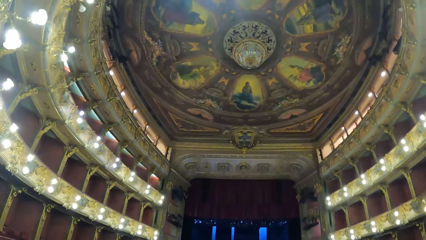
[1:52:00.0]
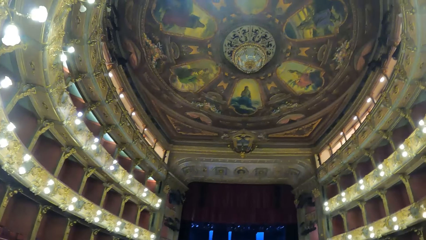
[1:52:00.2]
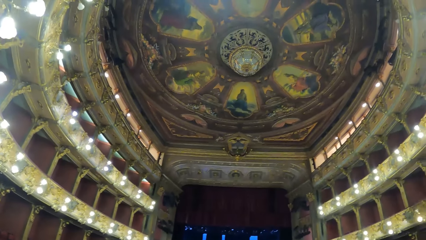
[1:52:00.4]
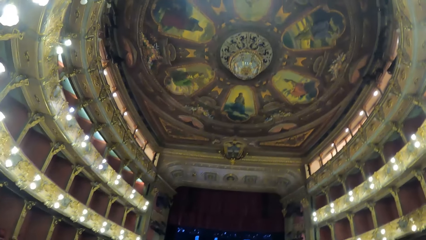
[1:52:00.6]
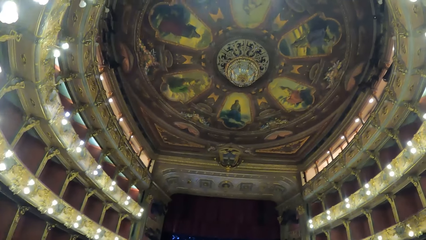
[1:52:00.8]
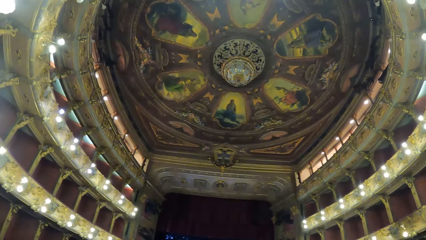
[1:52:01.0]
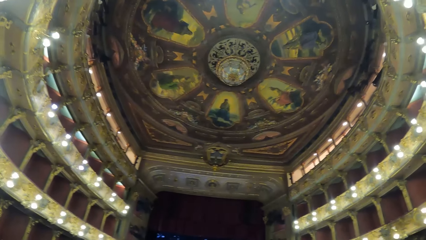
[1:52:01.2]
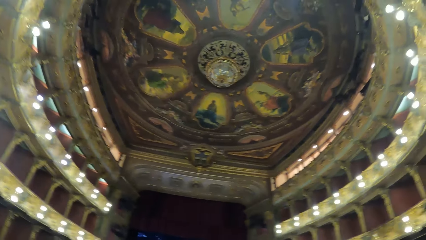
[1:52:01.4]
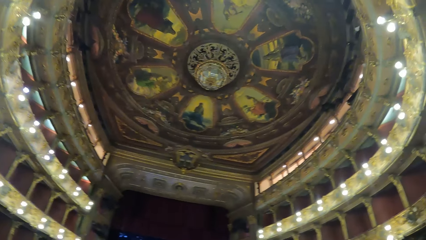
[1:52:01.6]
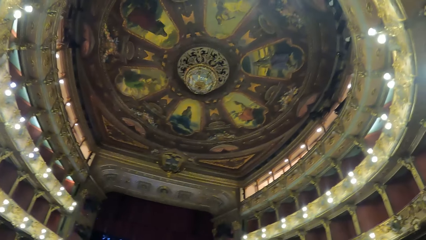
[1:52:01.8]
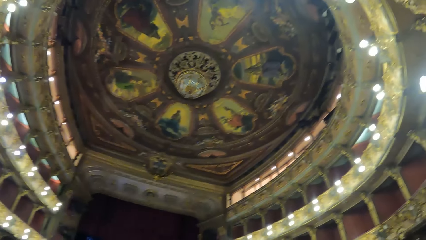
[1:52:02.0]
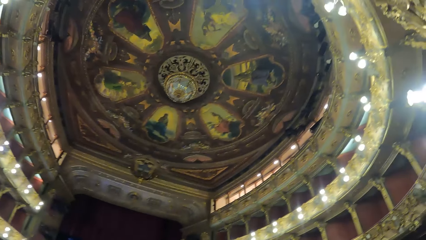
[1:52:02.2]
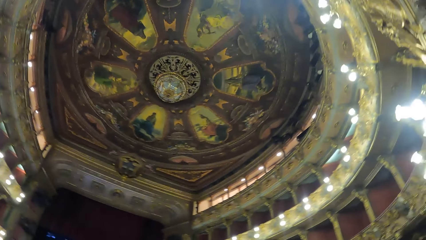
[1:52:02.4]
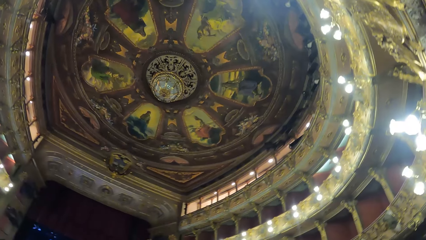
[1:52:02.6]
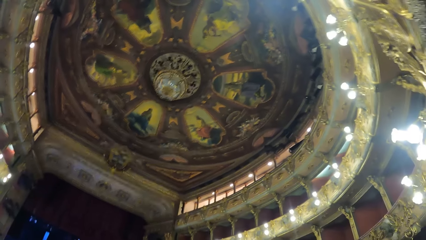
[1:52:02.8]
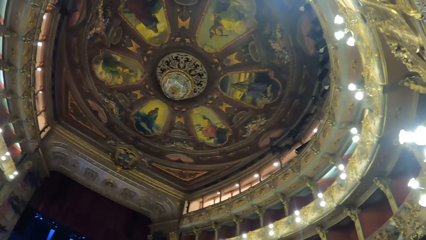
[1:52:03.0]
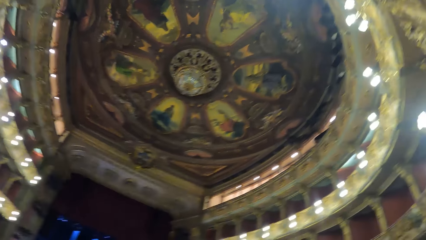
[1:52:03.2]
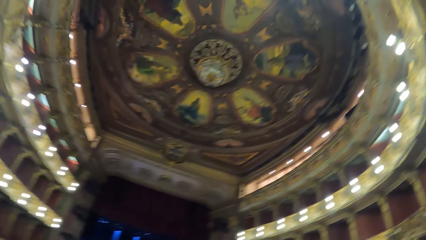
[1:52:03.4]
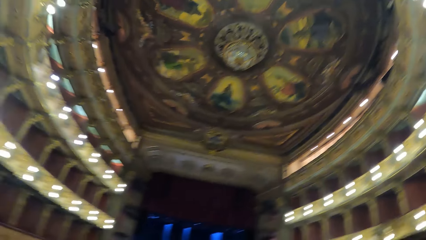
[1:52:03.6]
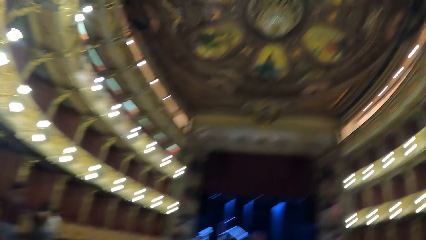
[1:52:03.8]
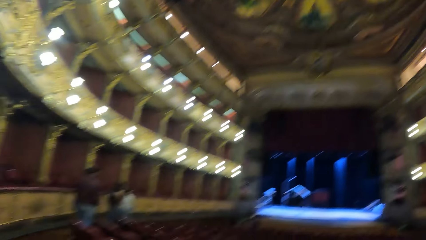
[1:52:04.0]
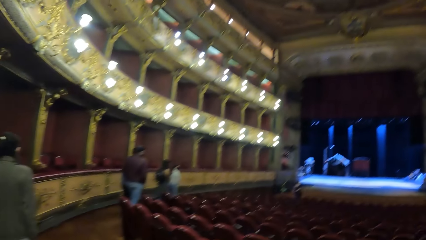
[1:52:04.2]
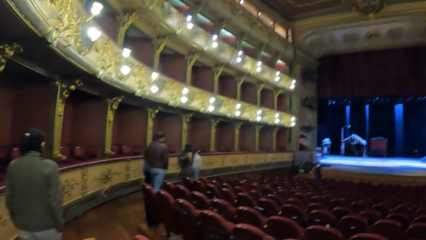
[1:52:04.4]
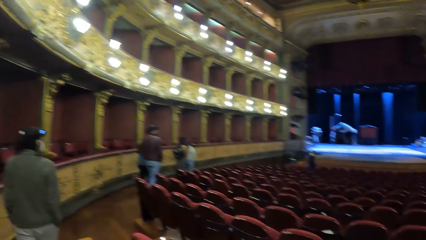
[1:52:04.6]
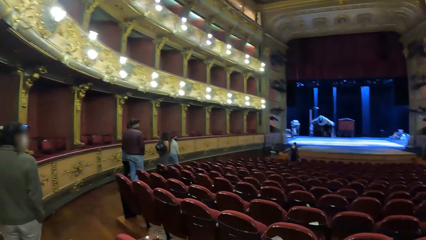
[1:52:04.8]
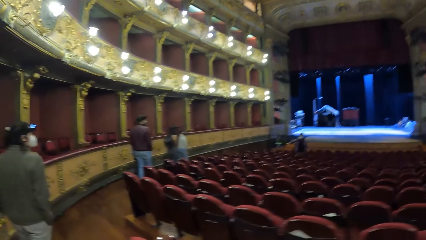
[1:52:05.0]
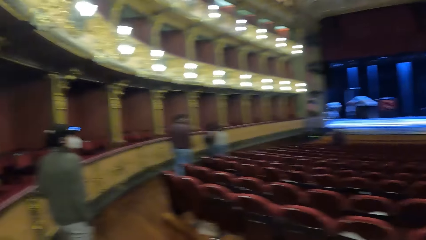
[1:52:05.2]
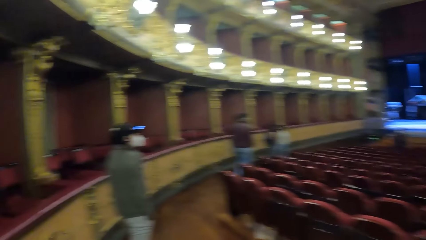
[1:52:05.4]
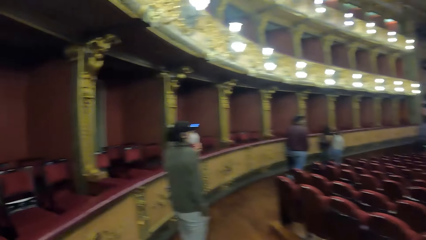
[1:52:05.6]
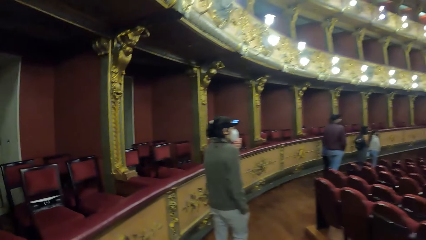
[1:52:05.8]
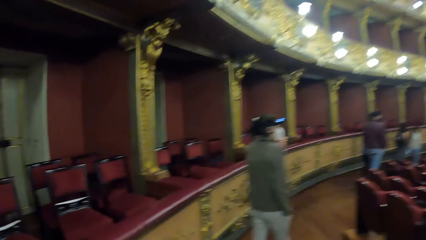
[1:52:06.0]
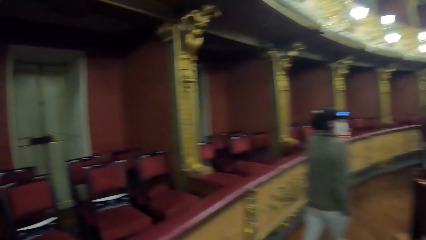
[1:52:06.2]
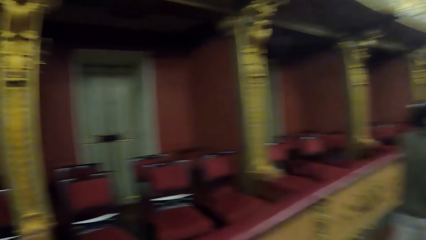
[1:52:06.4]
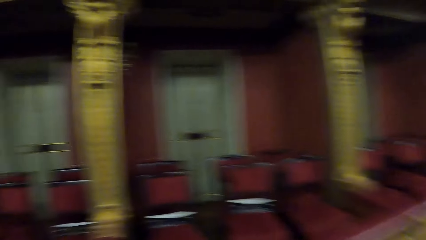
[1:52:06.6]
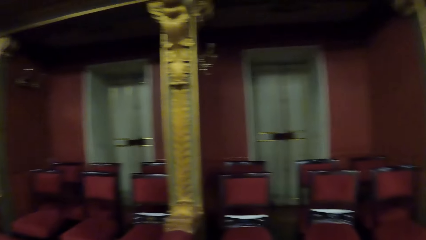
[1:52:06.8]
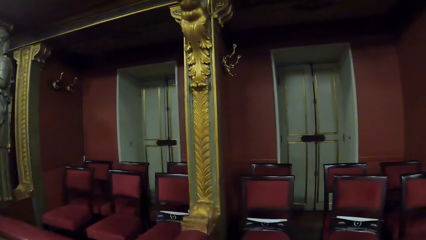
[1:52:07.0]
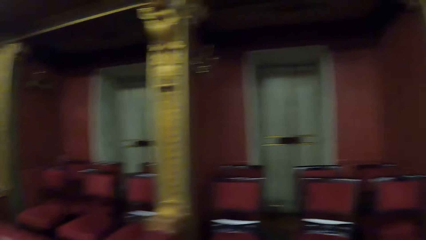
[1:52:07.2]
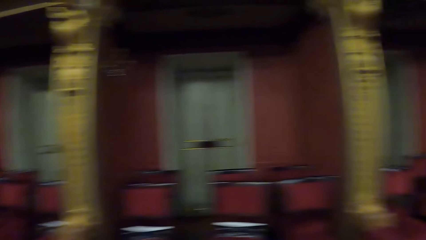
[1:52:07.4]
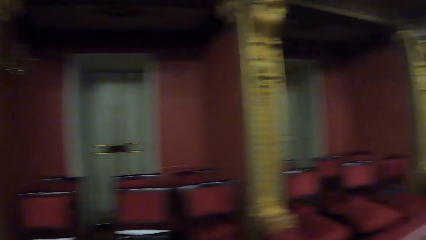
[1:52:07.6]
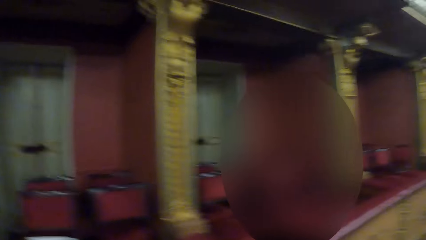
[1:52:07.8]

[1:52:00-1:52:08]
The camera wearer looks around.

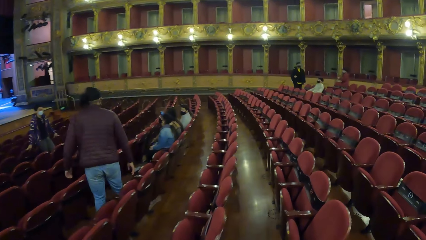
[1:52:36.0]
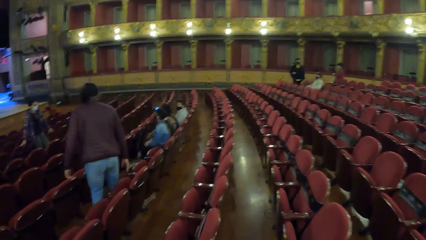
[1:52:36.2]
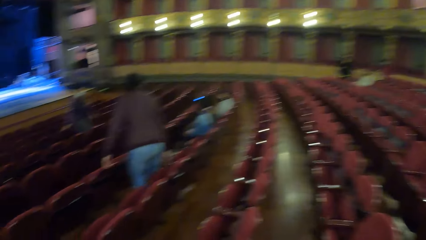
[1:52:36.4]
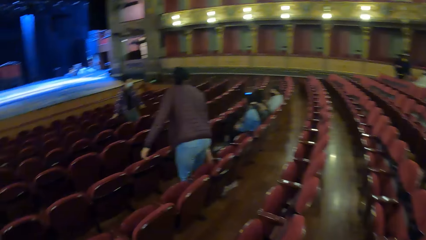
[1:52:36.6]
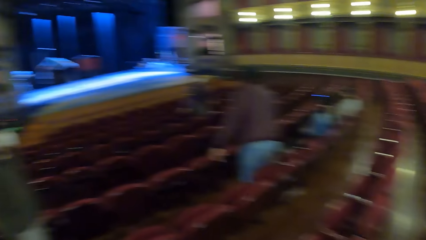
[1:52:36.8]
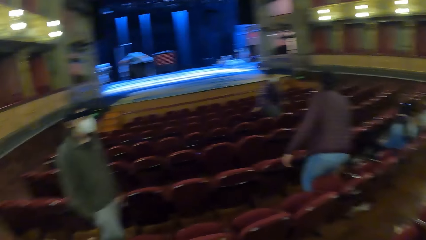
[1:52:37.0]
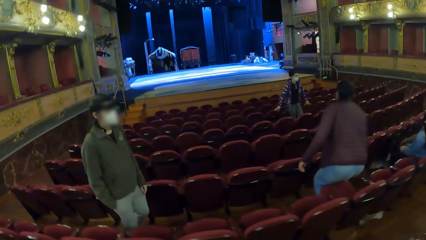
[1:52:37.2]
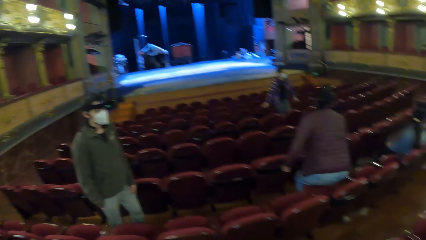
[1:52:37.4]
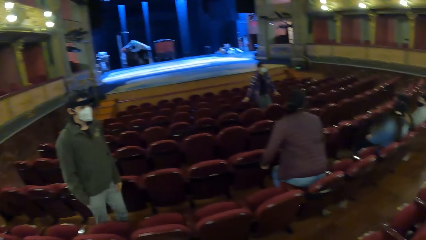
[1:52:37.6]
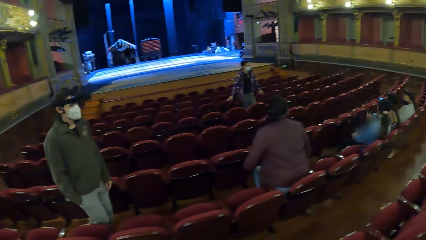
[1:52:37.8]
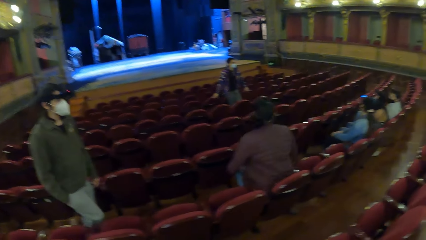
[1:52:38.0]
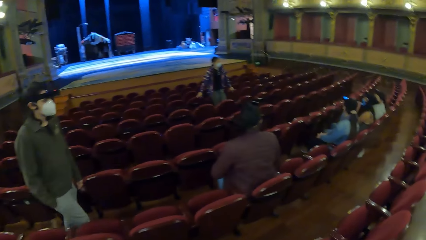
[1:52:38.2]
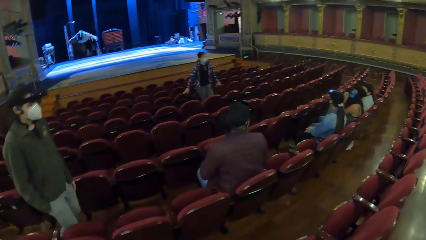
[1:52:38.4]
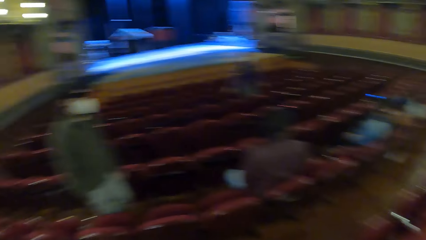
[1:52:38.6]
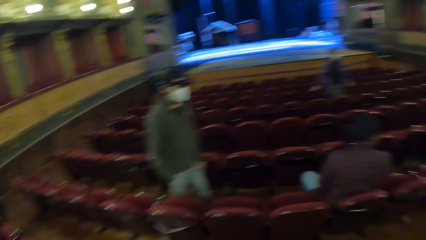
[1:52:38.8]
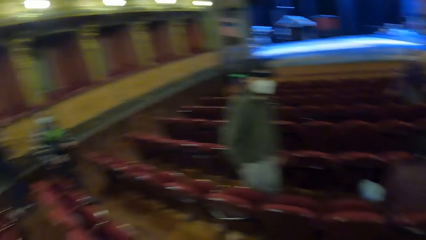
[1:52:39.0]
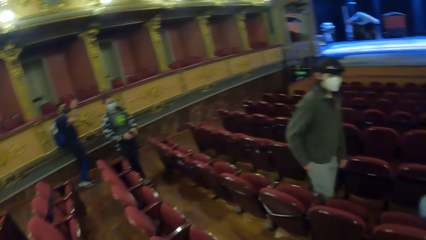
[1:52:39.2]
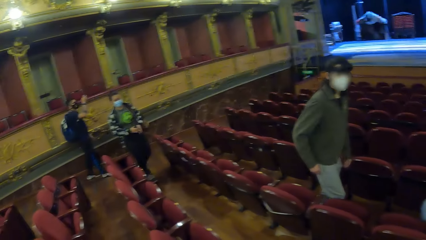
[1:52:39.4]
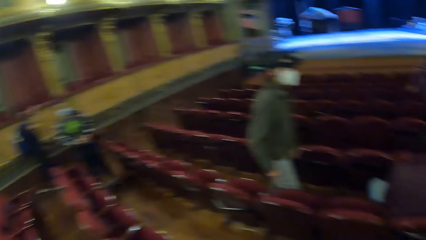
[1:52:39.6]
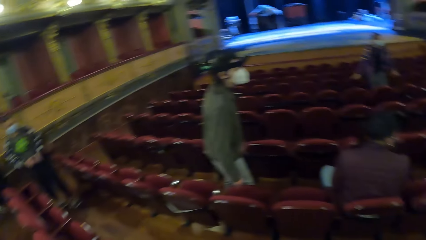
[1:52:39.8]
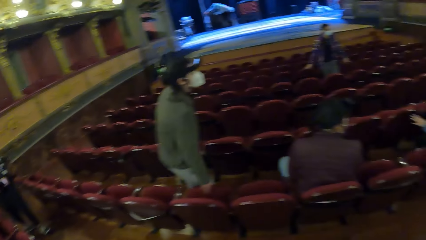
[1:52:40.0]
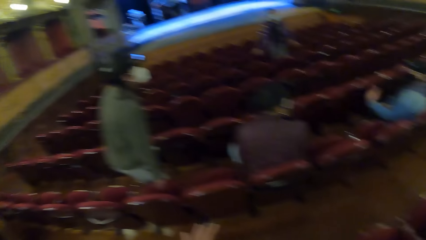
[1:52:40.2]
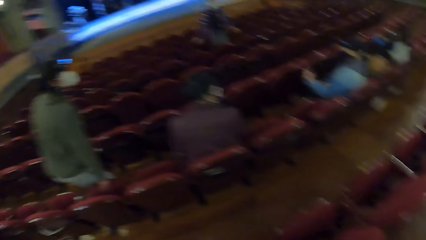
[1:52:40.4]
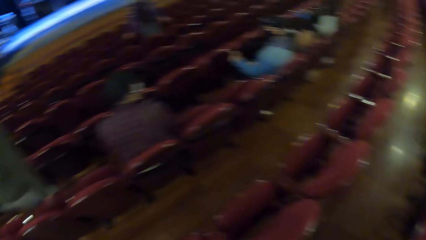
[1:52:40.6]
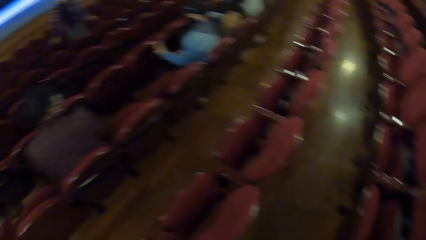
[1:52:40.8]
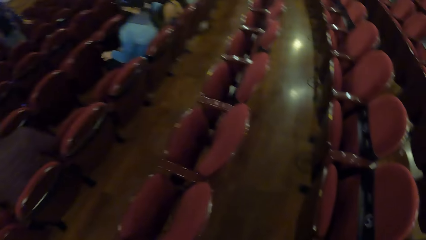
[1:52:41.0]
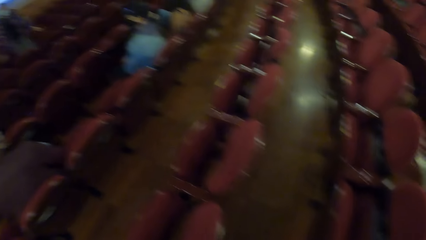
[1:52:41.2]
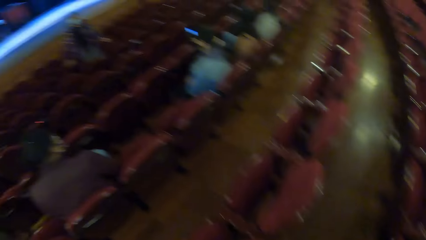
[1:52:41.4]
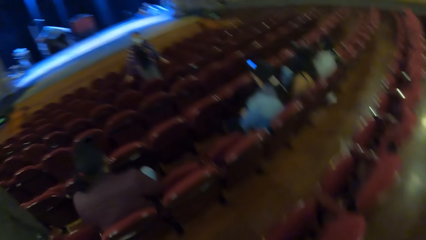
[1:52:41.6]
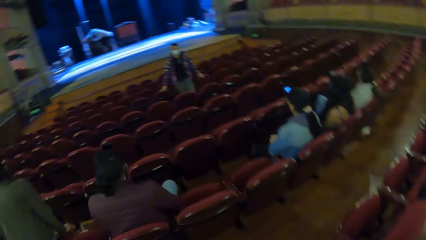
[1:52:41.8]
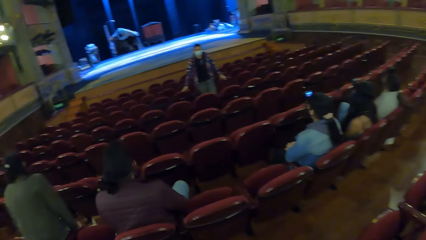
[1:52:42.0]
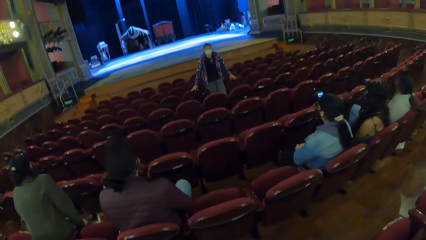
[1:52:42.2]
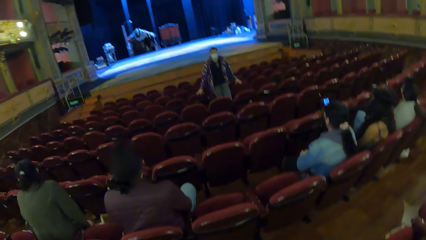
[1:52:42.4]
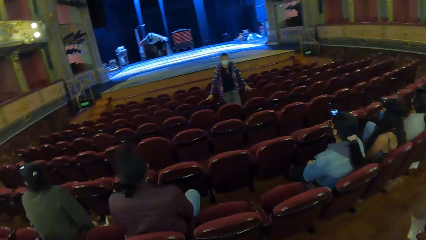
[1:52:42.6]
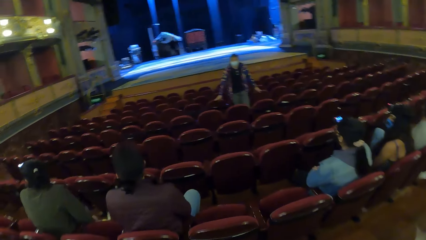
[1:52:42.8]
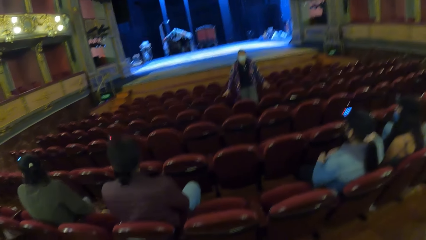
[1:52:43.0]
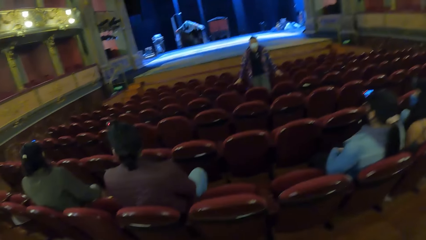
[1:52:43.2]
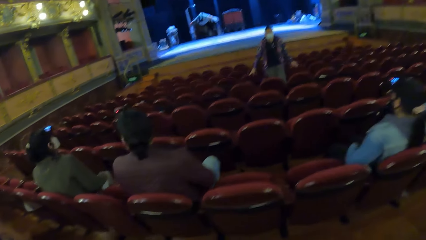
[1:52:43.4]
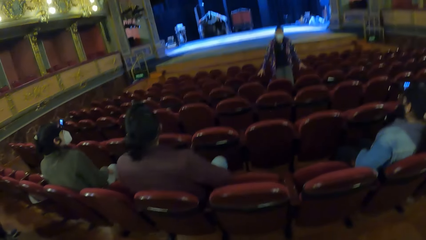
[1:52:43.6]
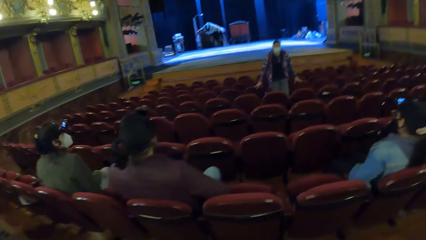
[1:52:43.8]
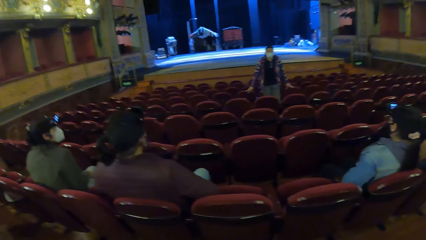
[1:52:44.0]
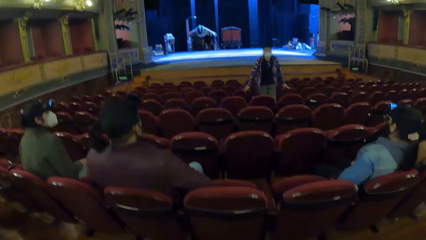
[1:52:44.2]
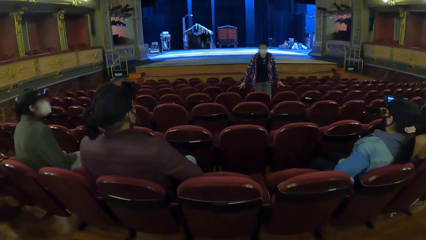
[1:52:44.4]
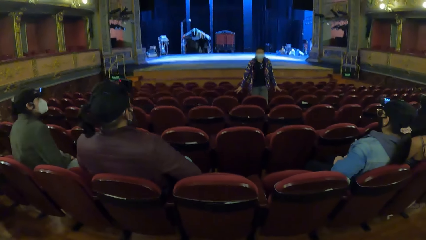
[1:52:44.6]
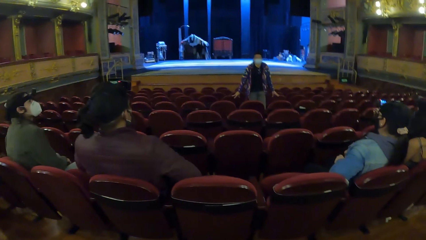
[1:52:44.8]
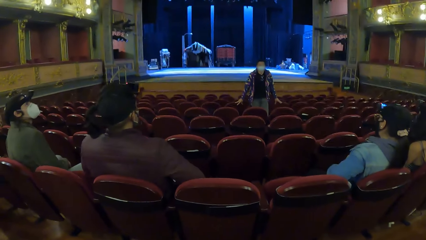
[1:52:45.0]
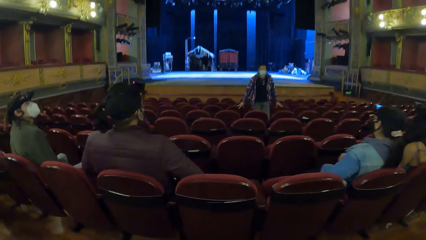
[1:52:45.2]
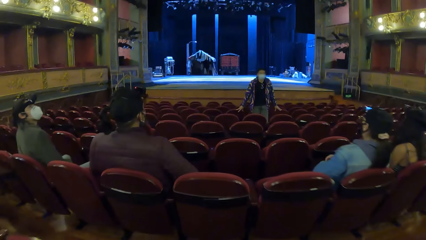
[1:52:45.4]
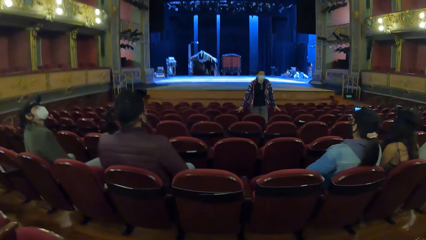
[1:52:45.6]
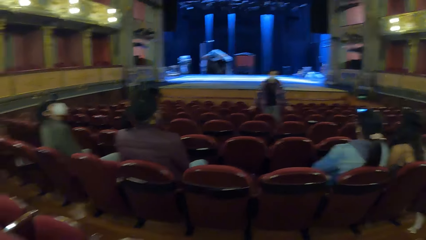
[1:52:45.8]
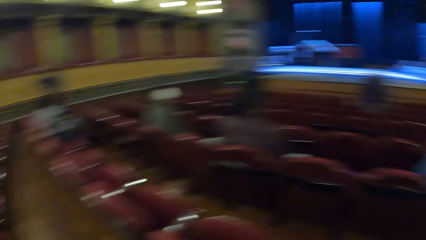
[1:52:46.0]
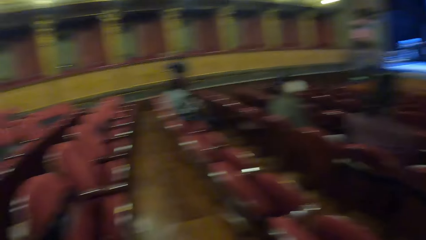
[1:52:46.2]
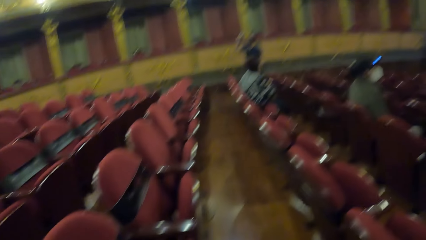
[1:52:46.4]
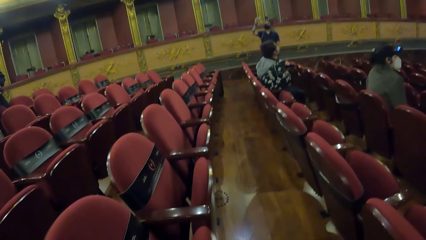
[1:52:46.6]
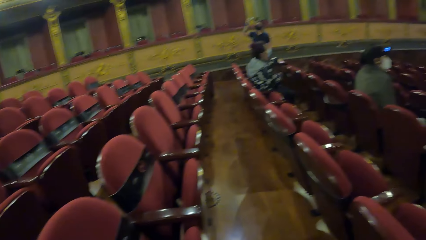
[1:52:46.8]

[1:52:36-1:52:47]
The camera wearer sits down.
